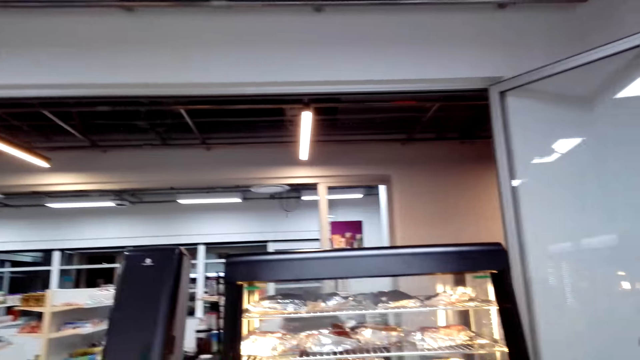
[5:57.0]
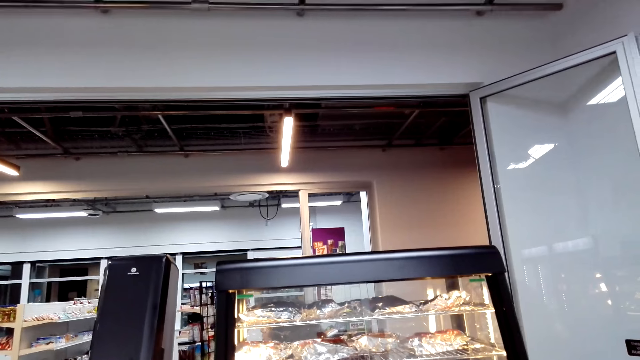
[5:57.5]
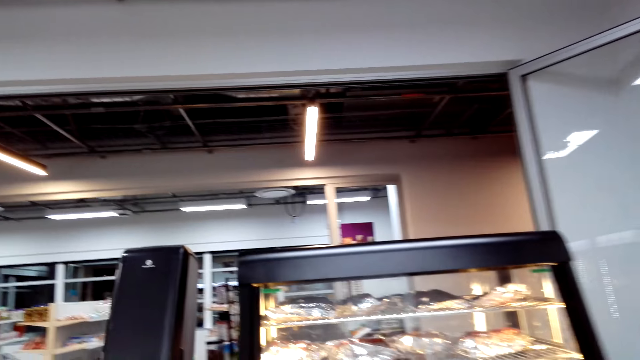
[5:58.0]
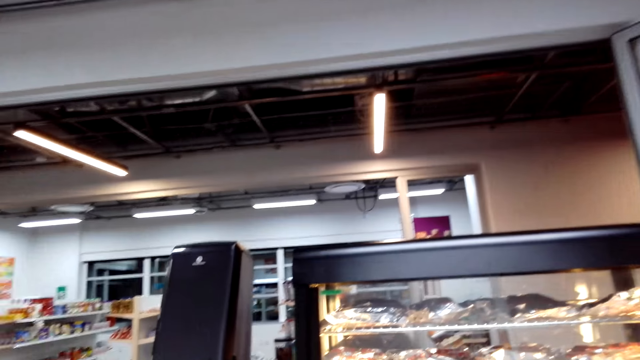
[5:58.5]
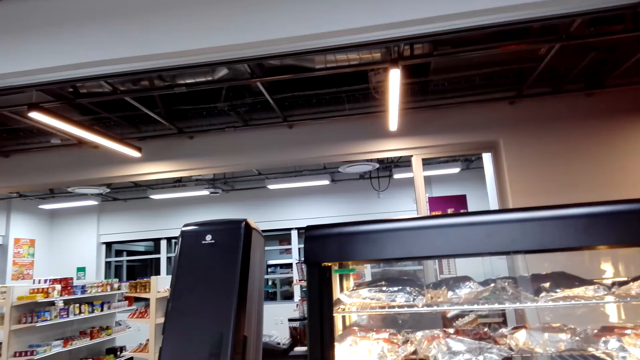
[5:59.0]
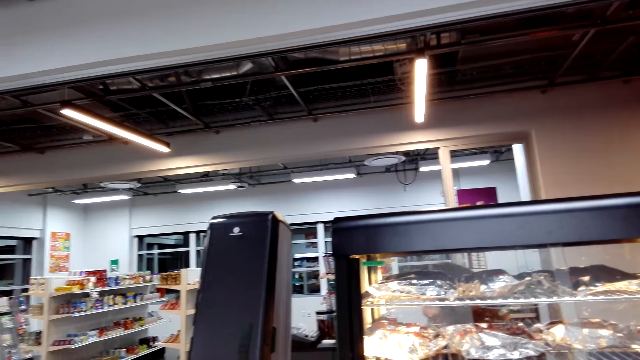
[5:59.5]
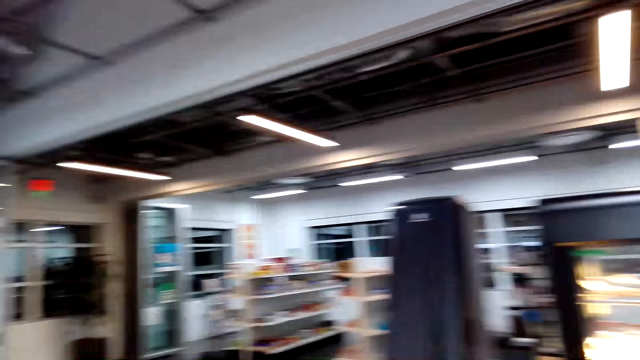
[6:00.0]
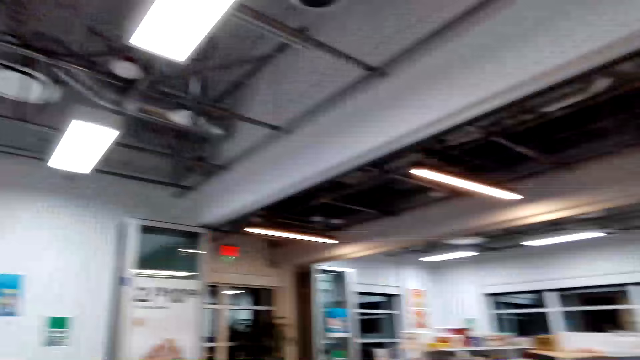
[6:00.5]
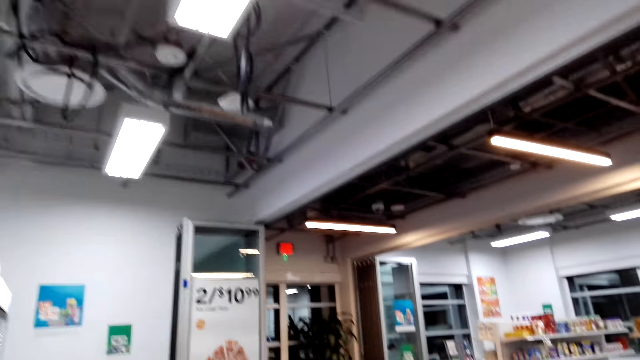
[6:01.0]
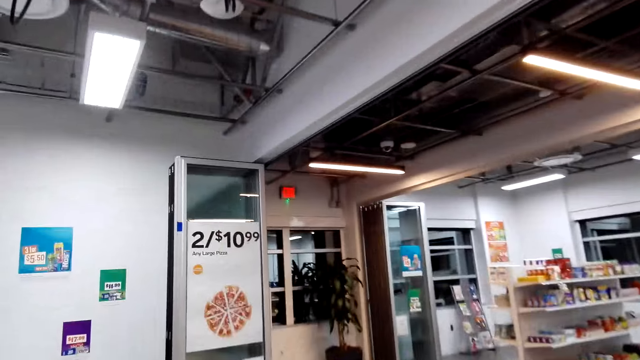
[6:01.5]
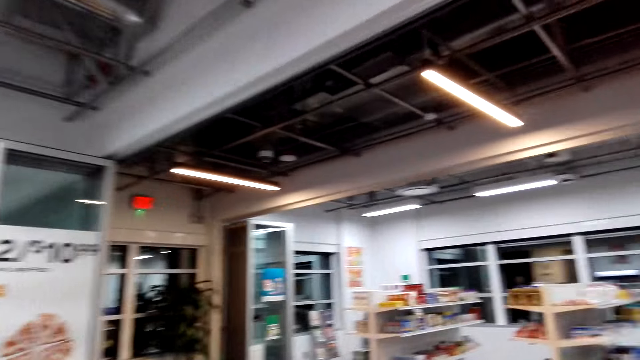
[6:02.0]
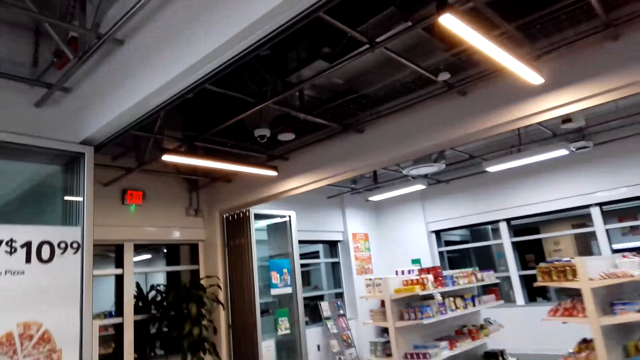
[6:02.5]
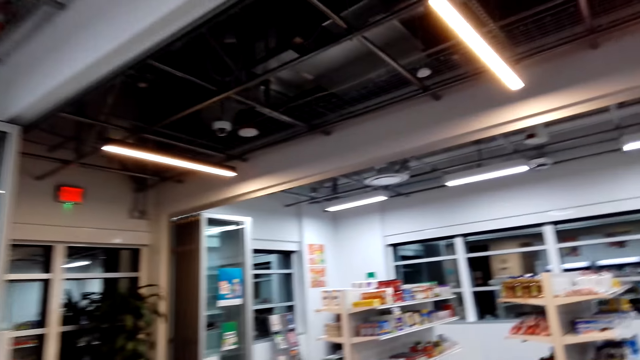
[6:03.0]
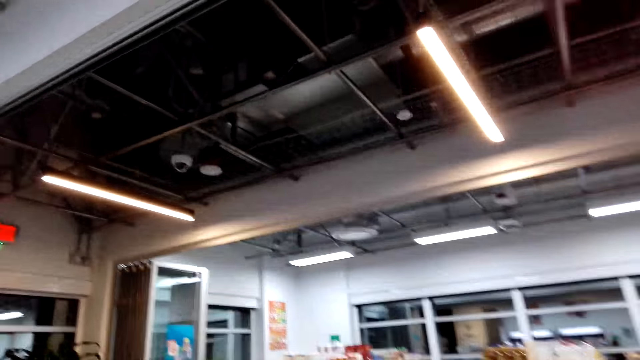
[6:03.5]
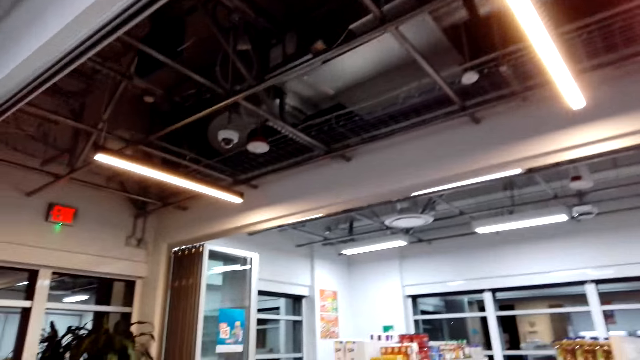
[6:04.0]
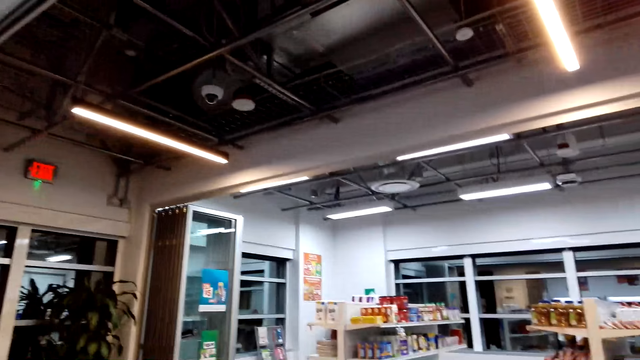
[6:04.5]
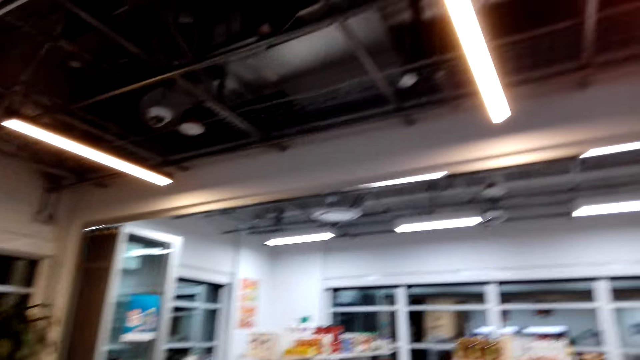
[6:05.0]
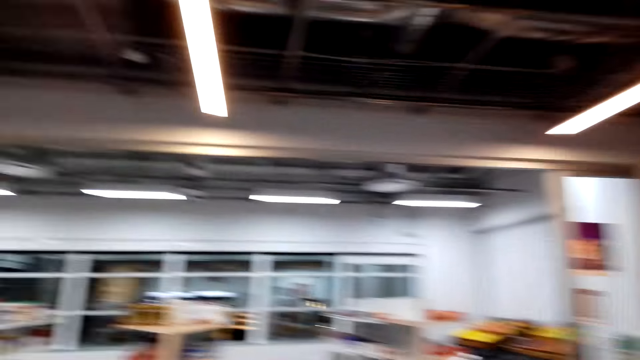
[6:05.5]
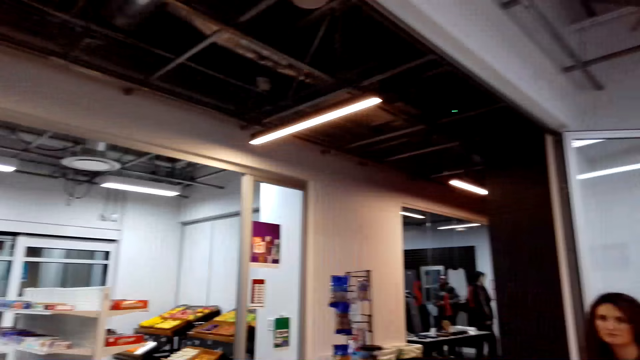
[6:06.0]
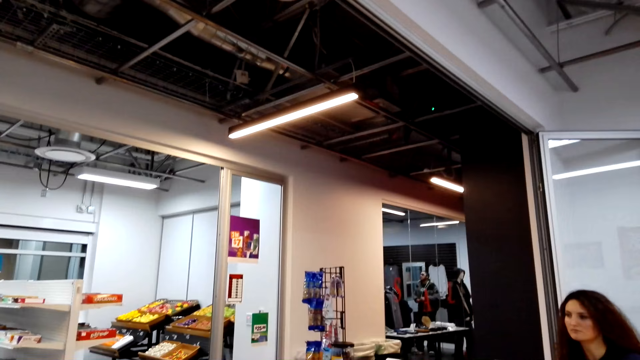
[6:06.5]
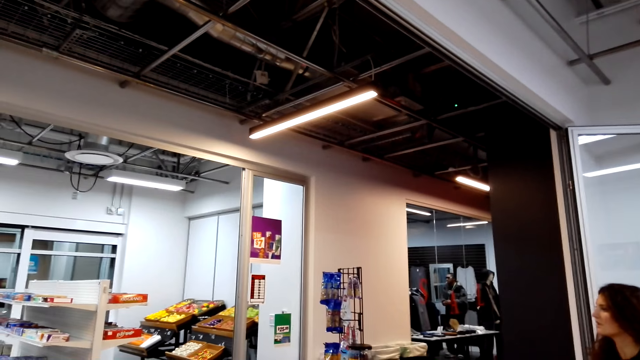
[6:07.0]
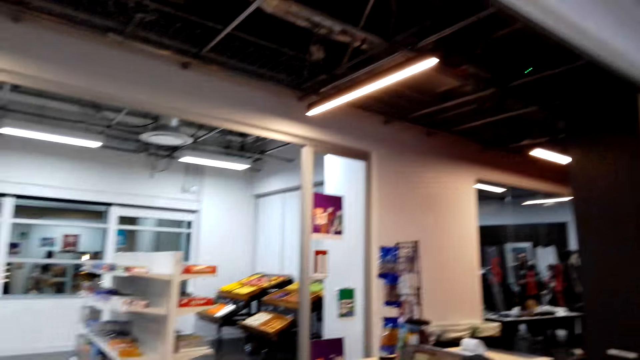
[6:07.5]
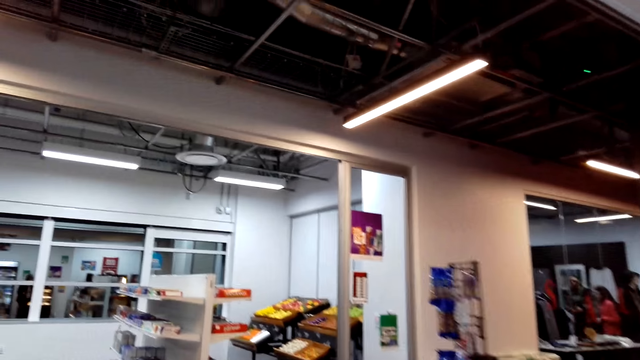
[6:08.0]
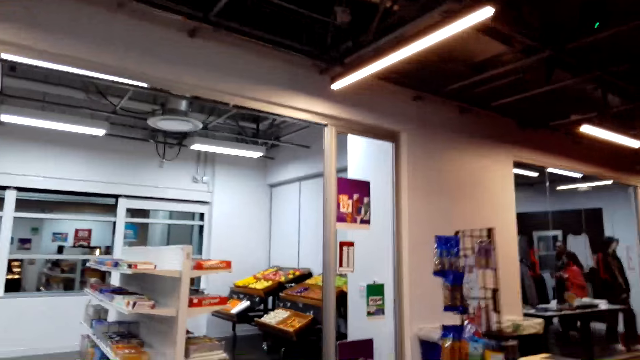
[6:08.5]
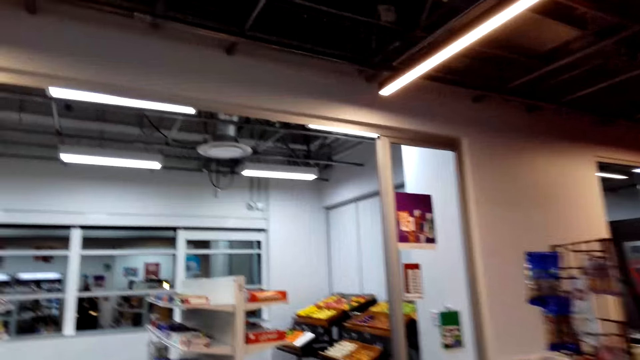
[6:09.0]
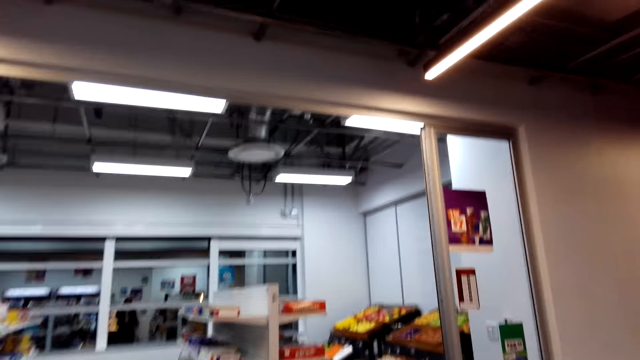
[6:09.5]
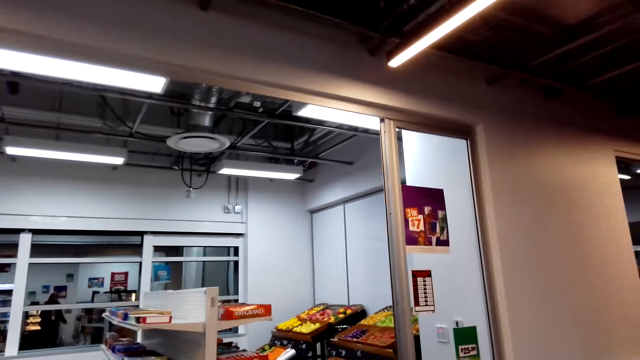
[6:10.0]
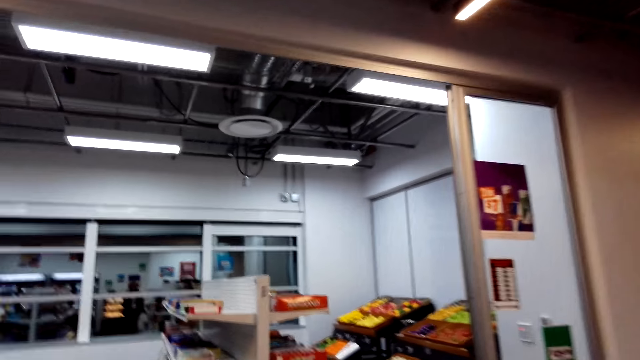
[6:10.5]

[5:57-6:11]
The camera wearer walks. They look at a cashier. The cashier talks. The camera wearer walks.

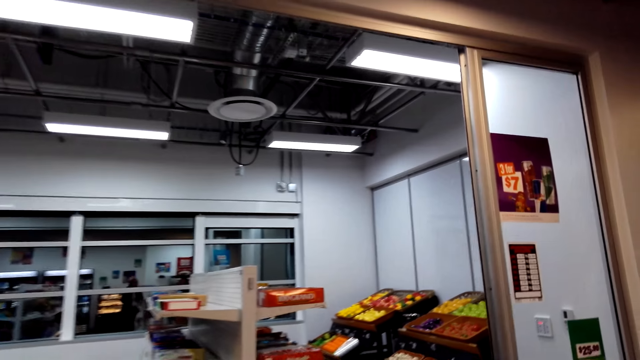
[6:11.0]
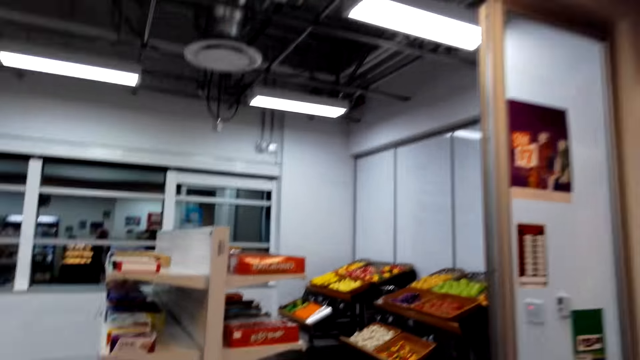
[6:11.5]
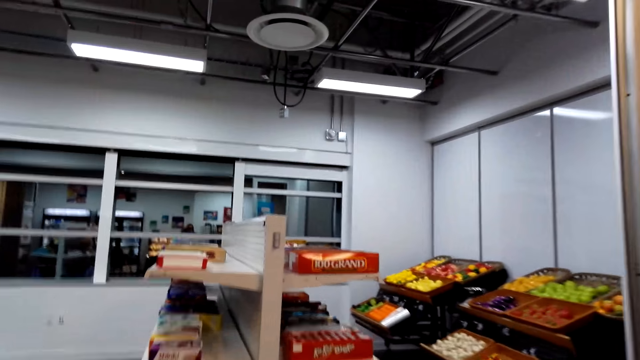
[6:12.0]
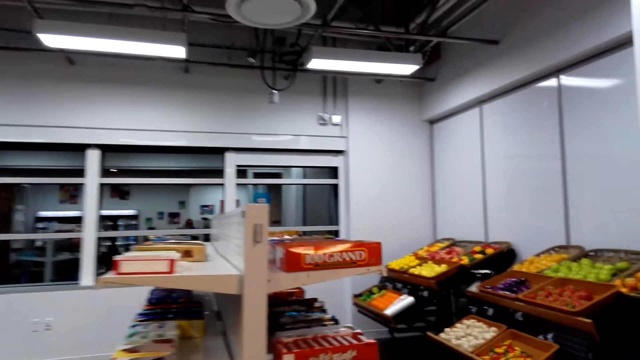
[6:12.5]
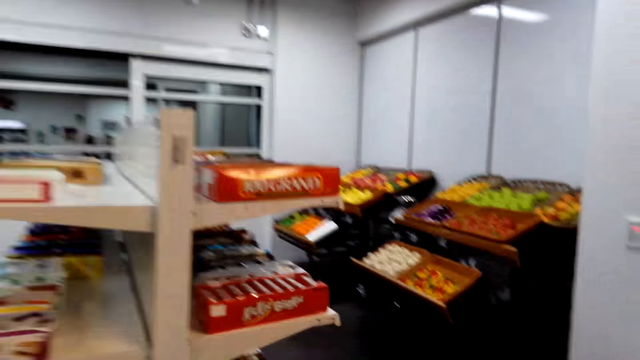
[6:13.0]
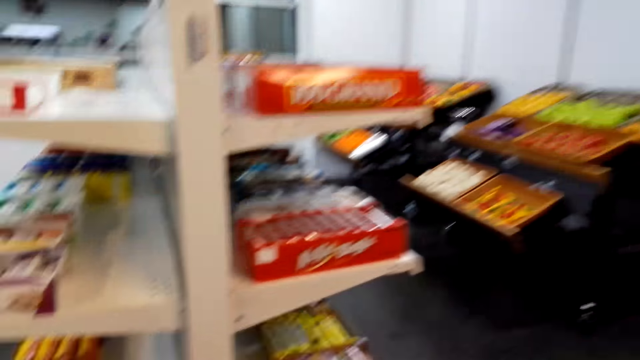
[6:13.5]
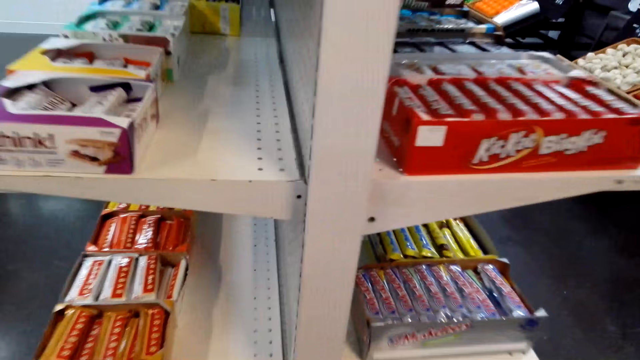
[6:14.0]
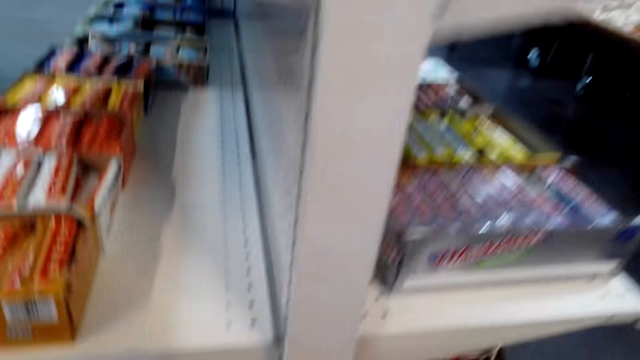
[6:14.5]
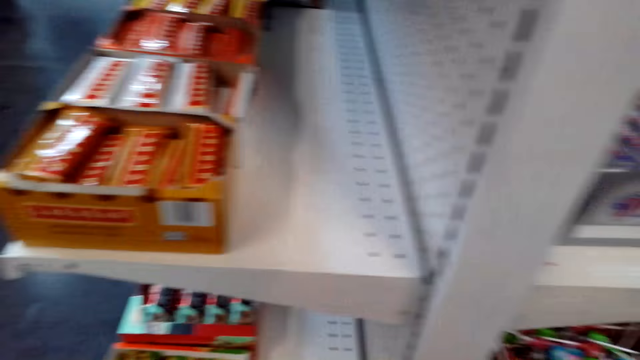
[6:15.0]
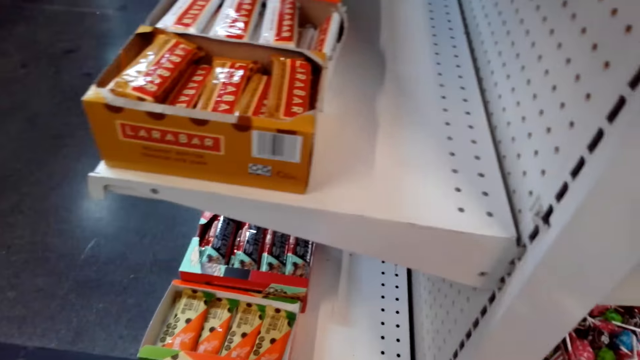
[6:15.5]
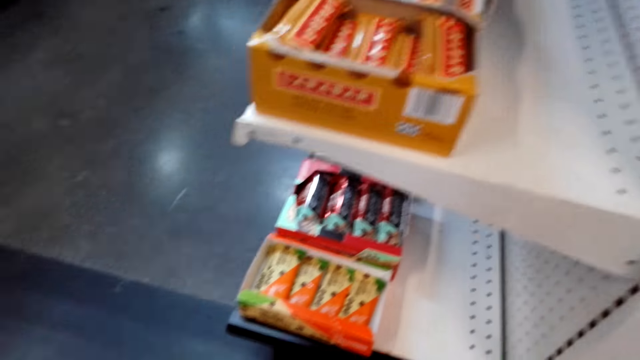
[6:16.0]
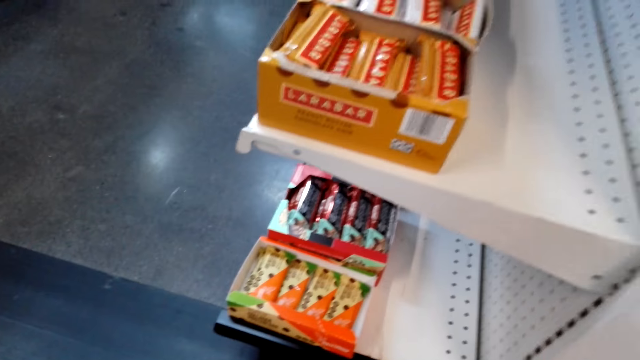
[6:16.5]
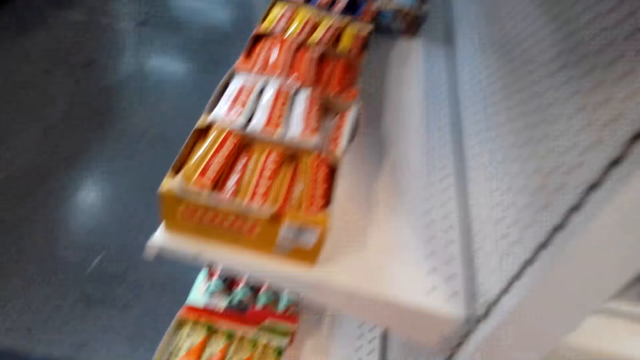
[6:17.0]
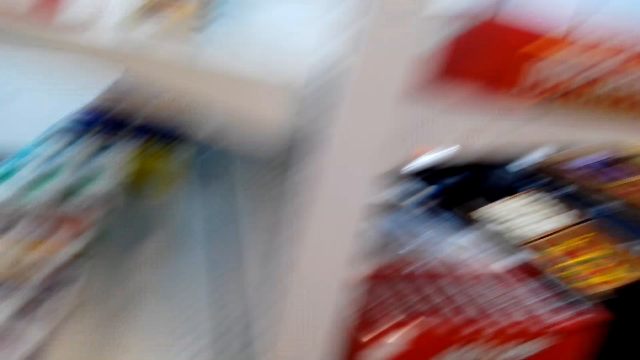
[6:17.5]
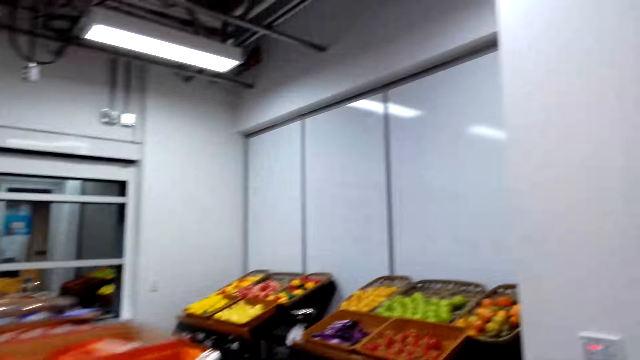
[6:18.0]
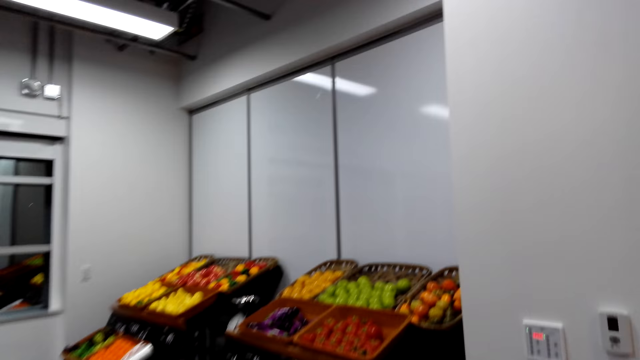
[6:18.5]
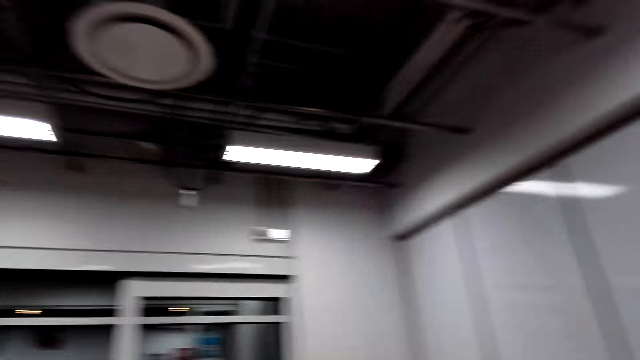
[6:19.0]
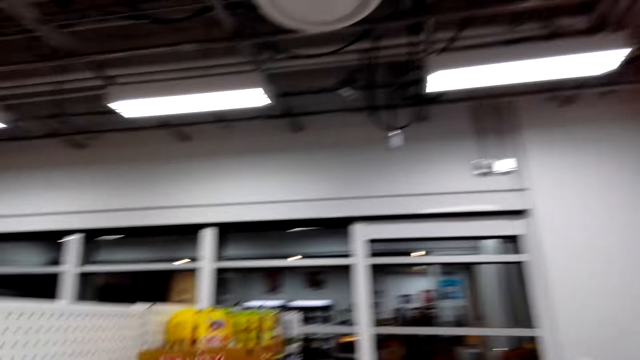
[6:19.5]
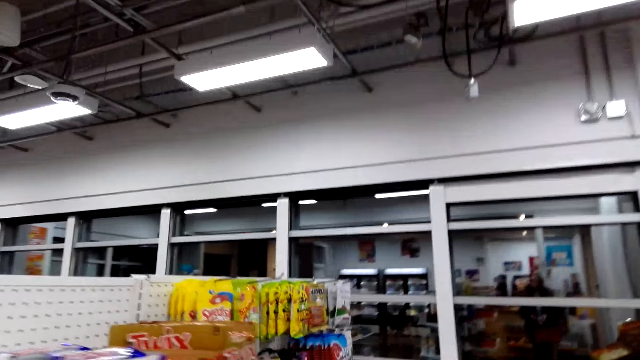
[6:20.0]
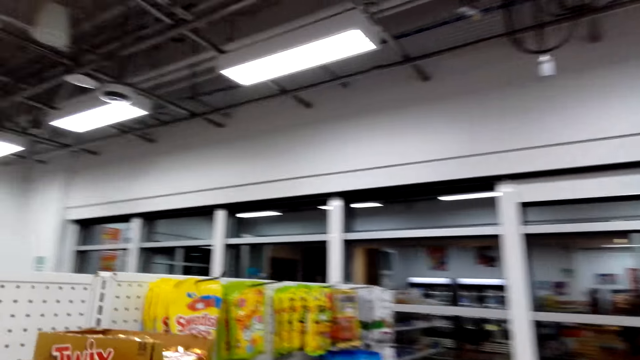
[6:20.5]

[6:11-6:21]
The camera wearer lifts up the left hand. They walk around the shop. They look at candies on the shelves. They walk.
